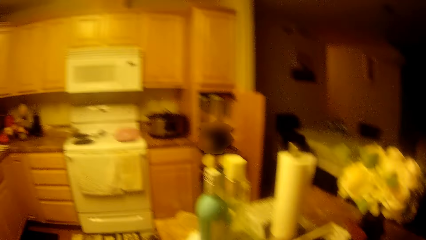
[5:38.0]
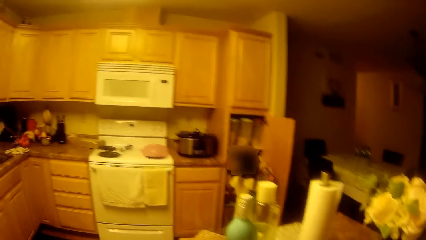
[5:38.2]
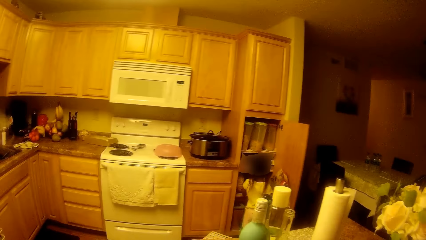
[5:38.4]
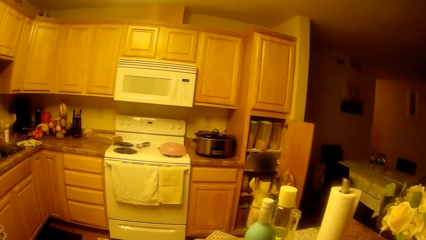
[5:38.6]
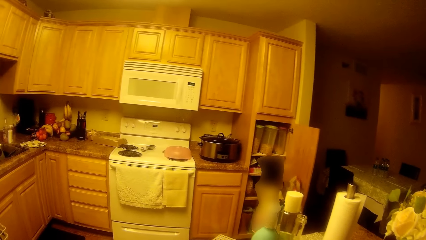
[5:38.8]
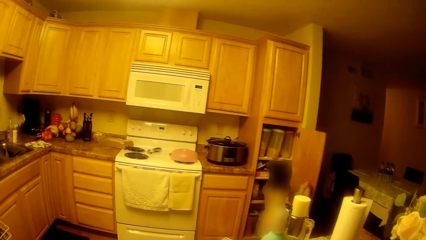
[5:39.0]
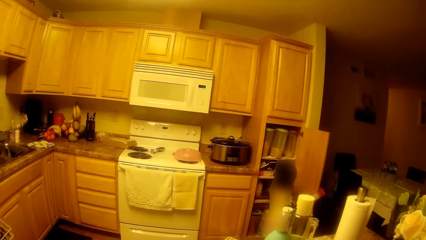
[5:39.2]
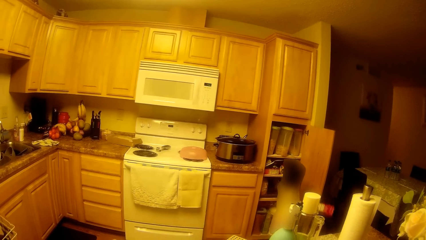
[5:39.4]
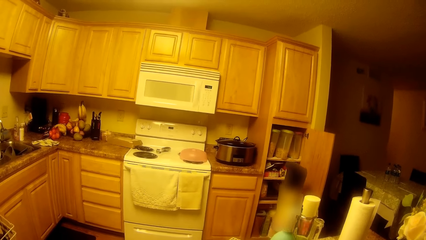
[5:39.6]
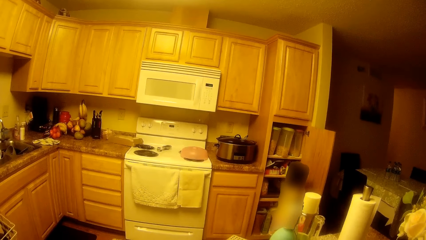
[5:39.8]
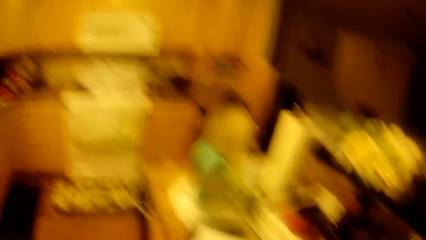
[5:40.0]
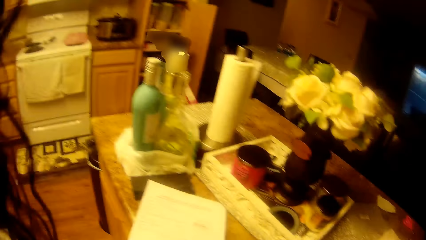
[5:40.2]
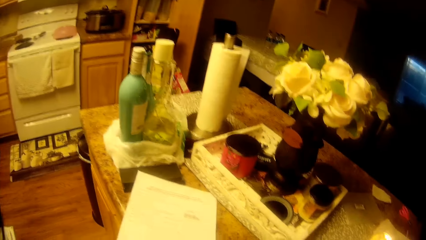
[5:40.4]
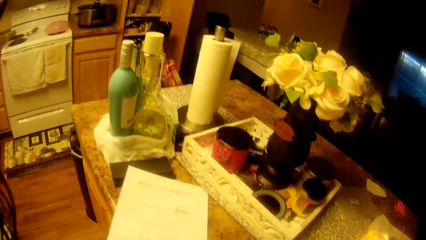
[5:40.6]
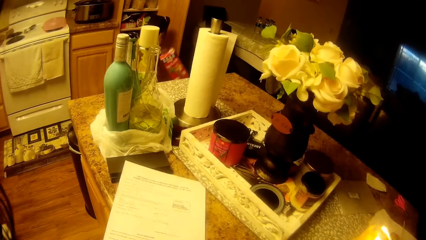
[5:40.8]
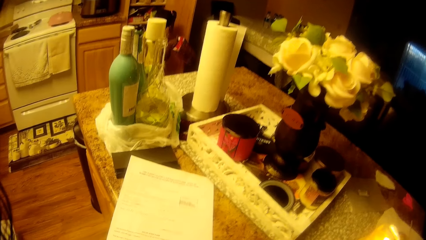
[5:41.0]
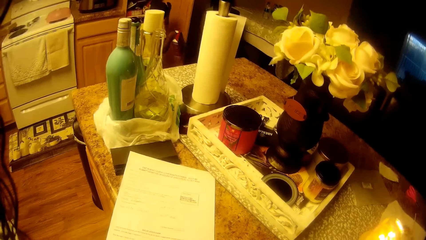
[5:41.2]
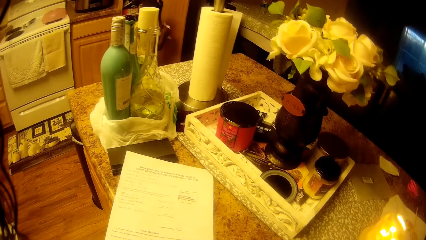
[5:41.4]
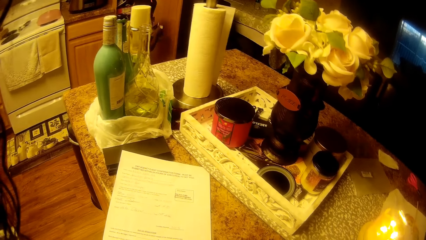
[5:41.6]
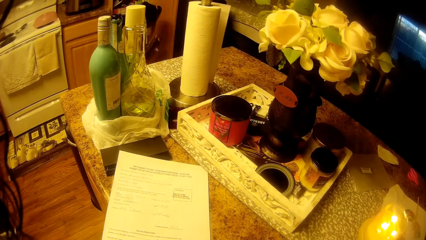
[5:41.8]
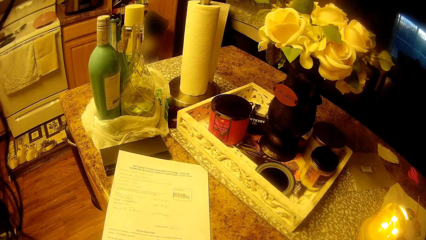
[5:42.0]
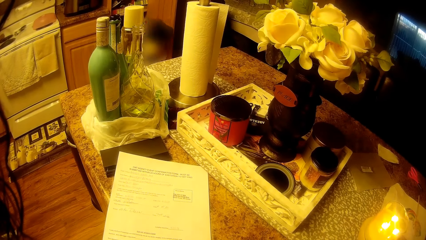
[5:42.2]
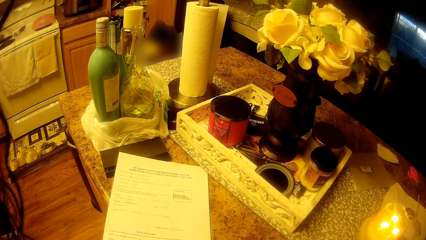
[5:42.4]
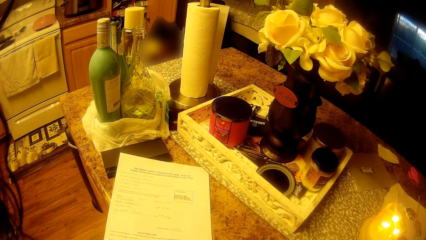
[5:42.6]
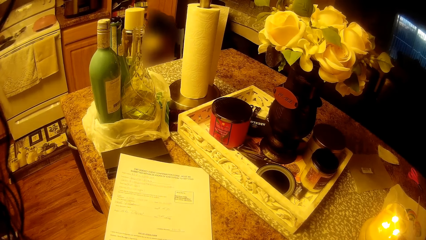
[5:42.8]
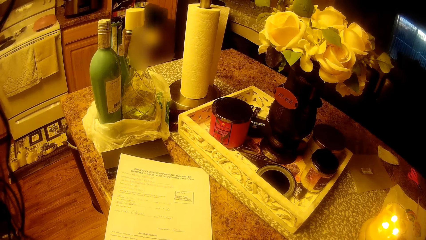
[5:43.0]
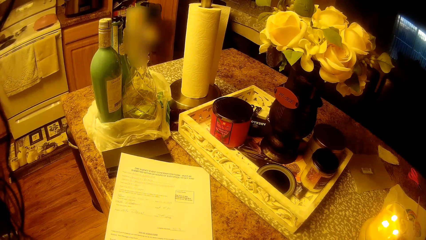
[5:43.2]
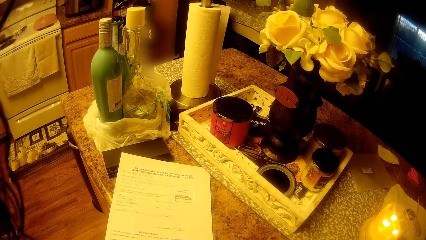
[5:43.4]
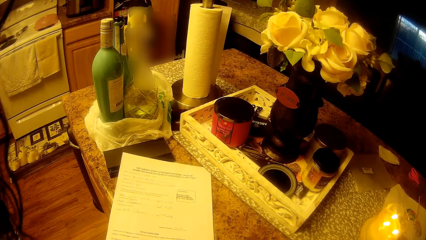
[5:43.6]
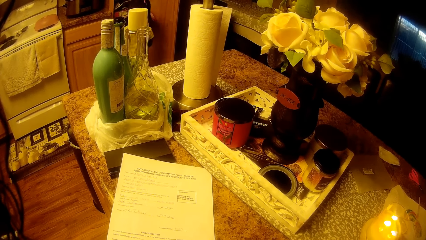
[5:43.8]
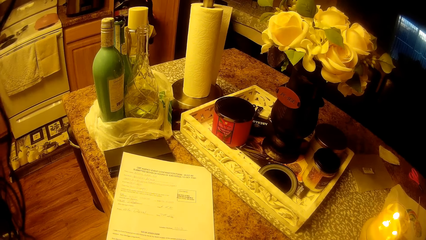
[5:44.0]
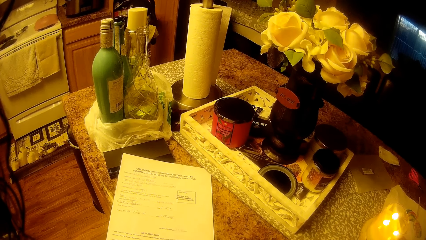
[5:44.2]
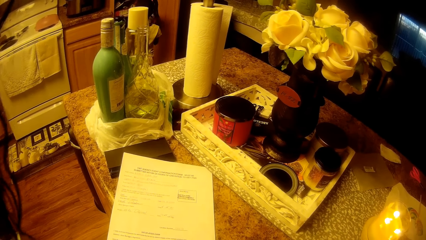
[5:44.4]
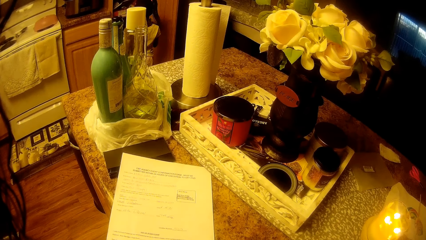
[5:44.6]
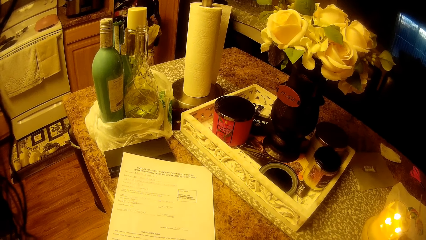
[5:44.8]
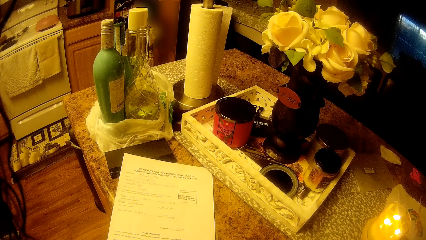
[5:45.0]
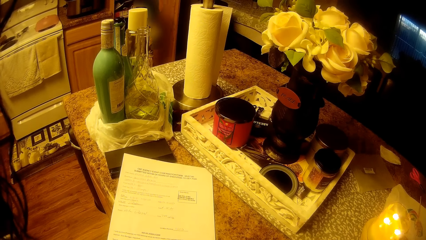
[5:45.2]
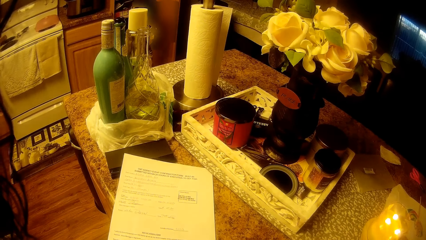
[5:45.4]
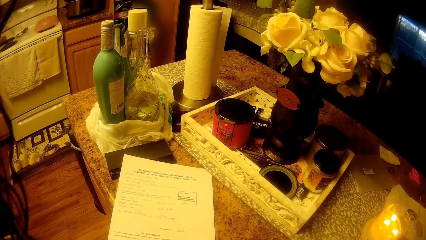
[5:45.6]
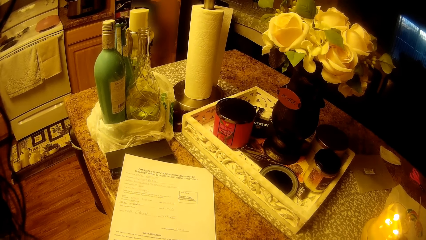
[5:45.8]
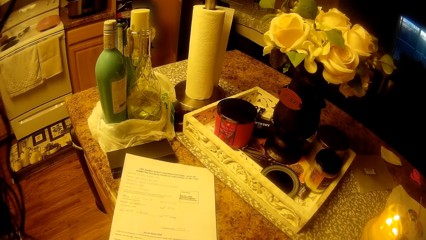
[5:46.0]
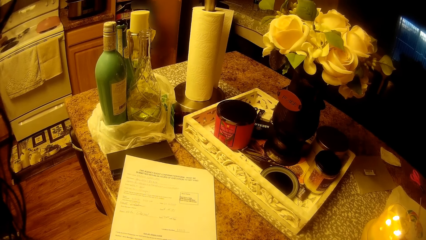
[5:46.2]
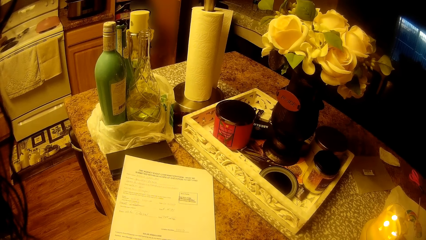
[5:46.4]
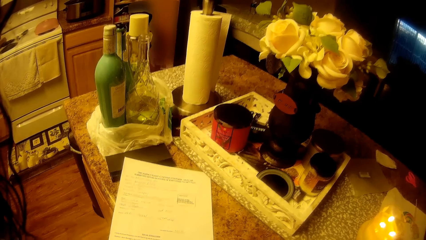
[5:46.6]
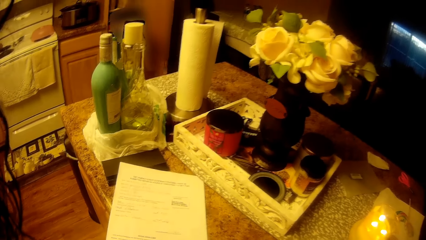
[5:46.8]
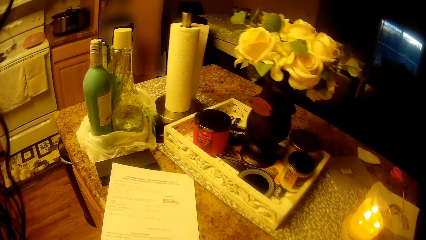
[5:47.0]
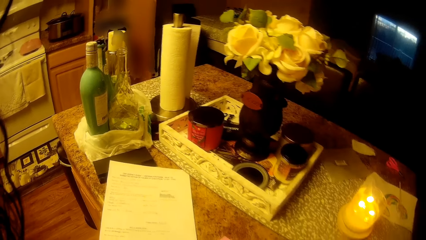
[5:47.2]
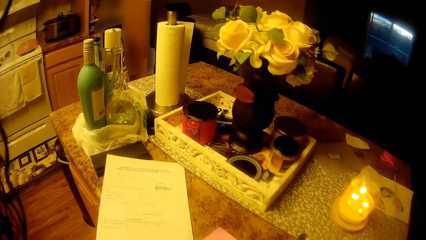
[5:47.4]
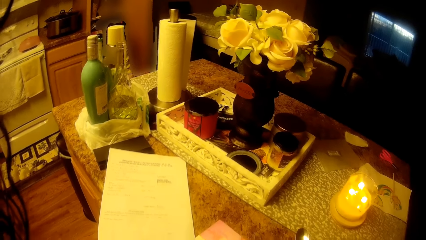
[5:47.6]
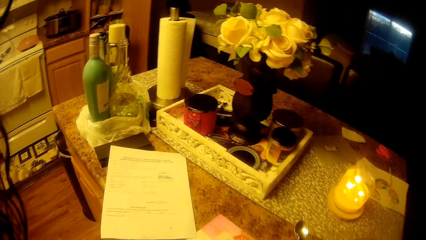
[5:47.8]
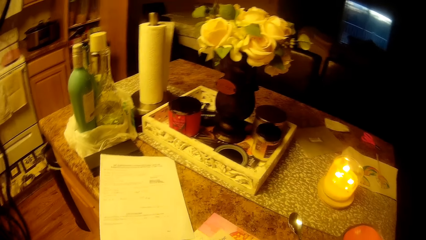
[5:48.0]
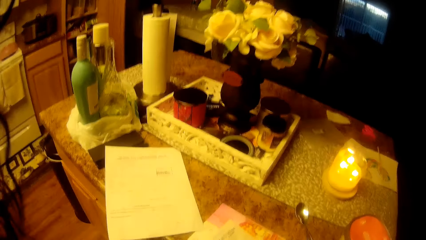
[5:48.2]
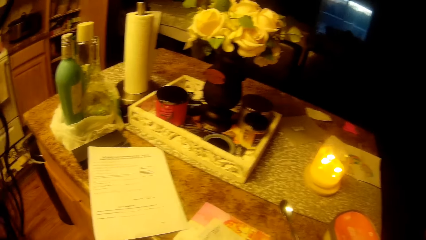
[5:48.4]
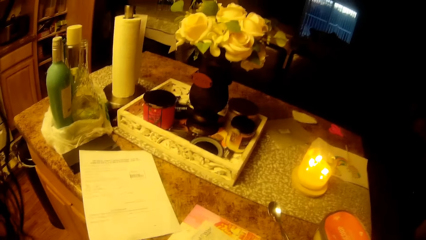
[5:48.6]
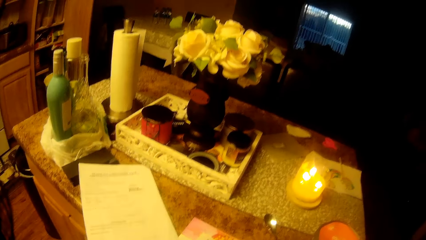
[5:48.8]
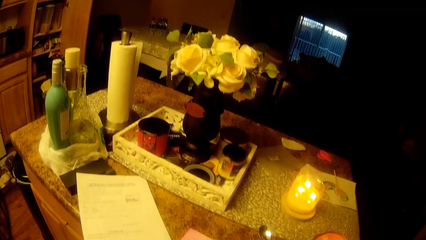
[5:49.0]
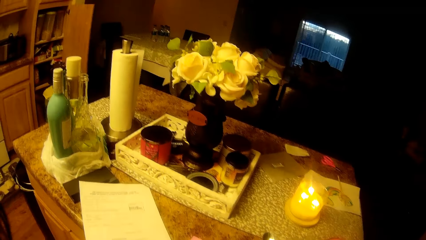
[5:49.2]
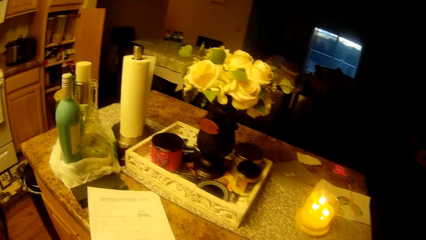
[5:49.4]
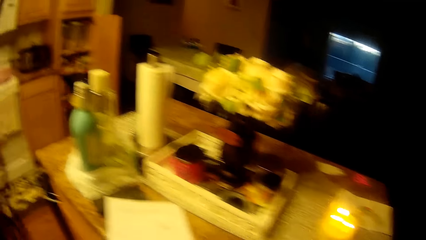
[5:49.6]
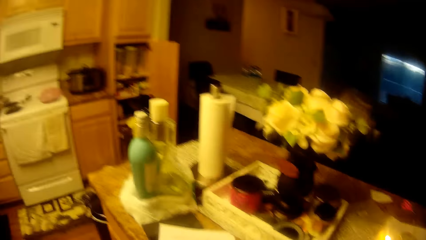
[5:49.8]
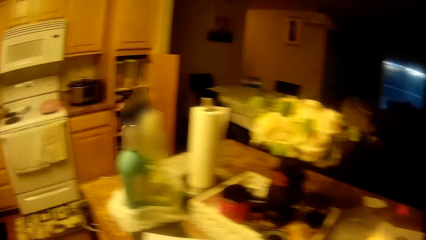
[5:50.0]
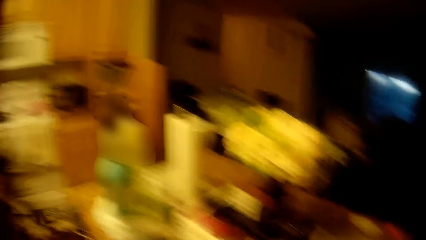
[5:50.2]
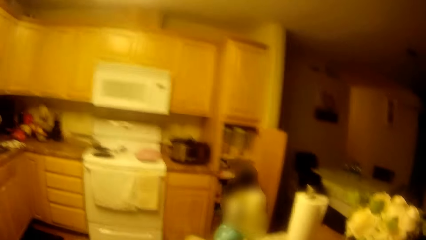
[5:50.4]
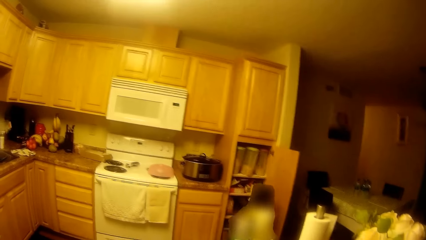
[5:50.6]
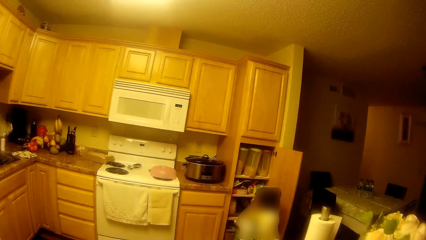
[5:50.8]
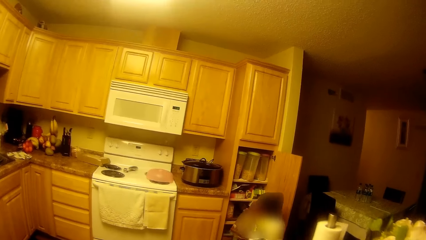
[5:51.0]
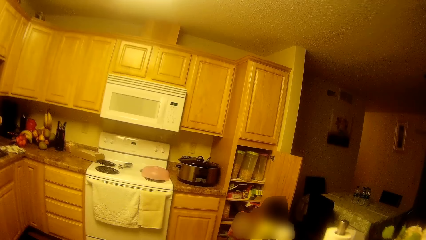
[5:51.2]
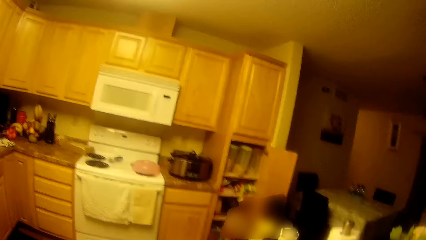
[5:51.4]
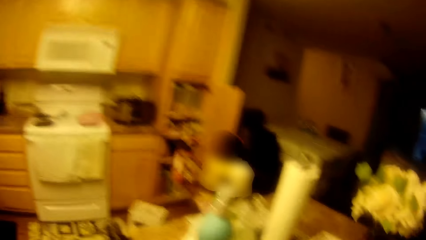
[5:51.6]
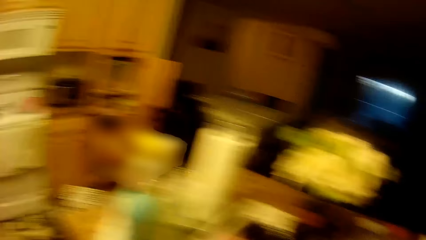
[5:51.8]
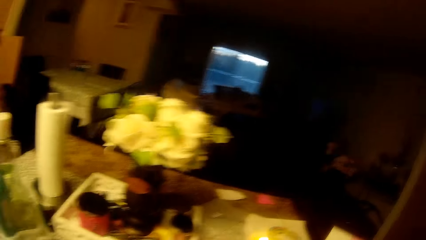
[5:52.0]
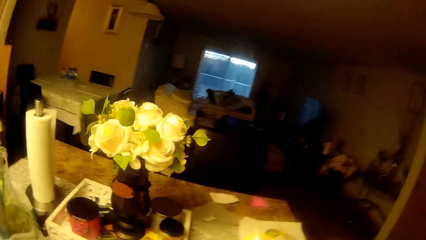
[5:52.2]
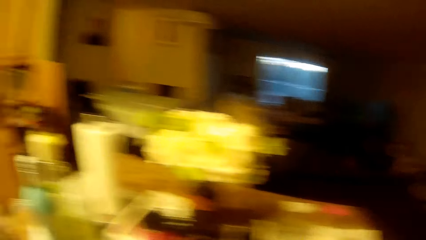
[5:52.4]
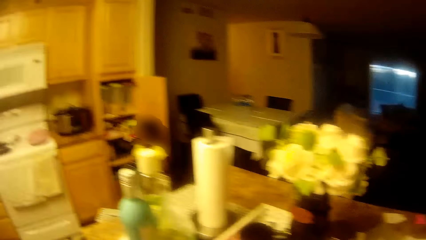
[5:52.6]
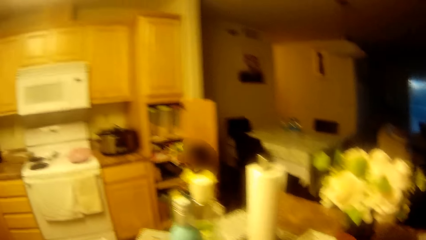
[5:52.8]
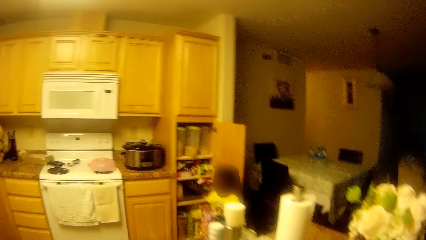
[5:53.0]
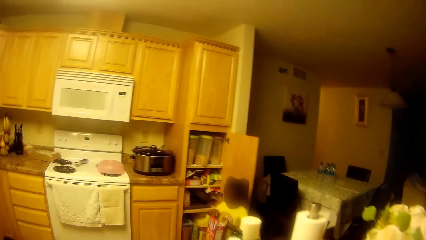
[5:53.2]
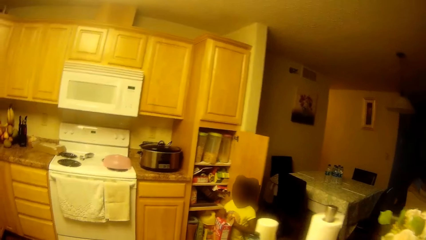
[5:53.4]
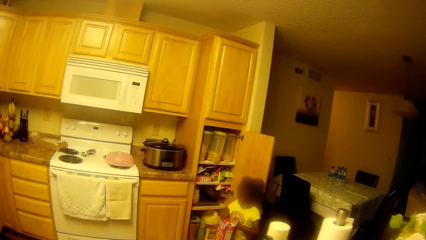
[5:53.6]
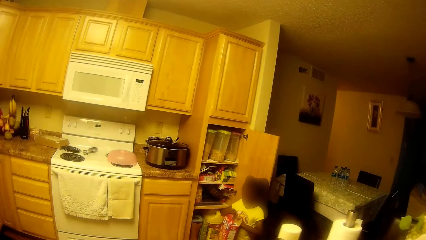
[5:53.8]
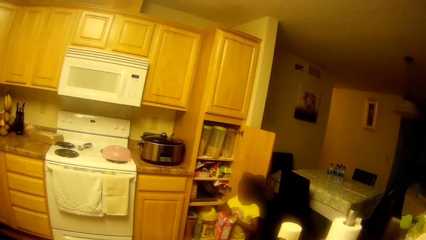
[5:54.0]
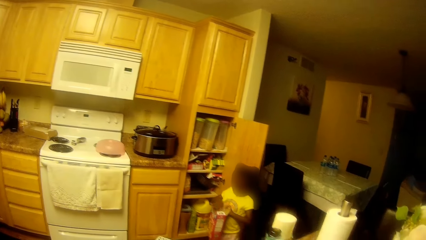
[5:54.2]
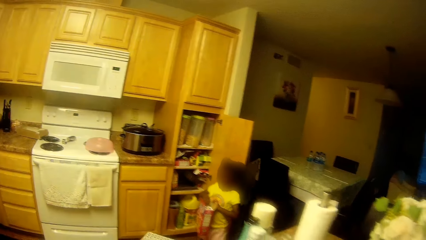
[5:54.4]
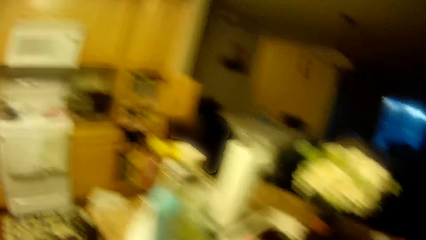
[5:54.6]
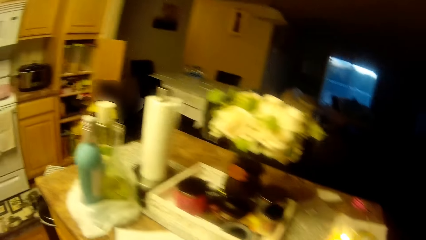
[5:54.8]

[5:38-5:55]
The camera wearer picks up a receipt from the counter. The girl takes a pack from the shelf with her right hand.
